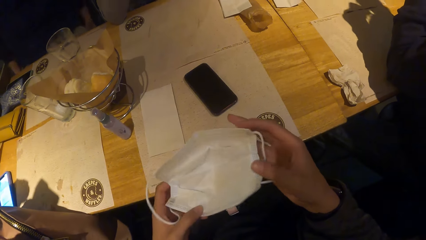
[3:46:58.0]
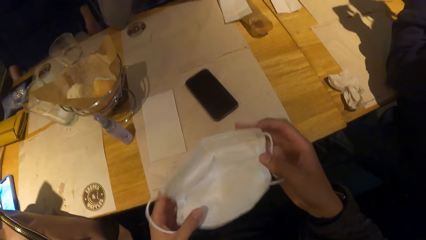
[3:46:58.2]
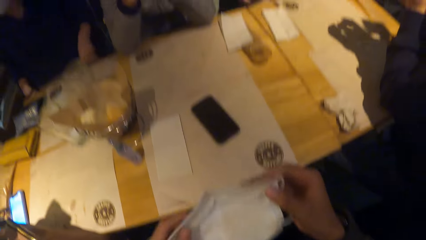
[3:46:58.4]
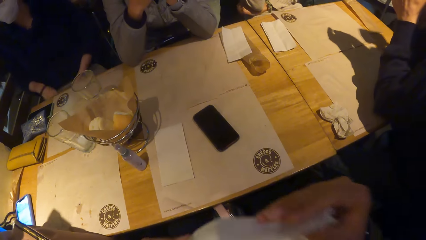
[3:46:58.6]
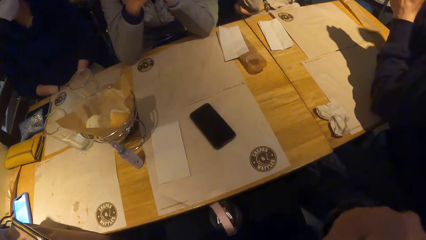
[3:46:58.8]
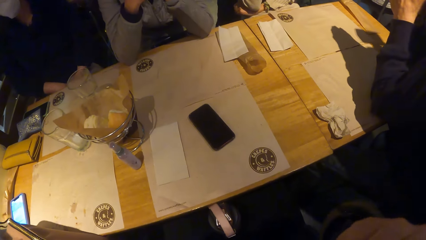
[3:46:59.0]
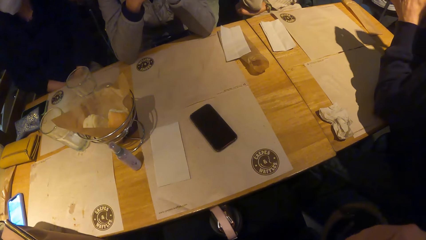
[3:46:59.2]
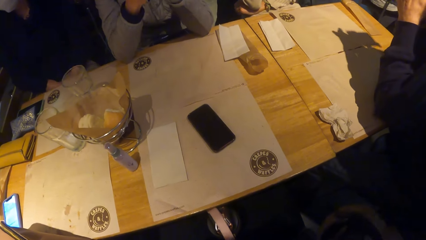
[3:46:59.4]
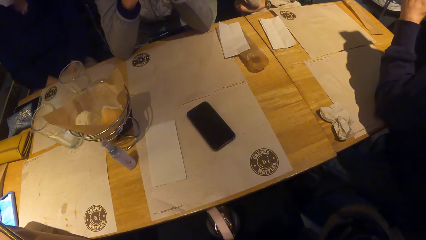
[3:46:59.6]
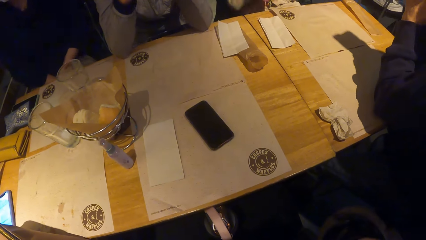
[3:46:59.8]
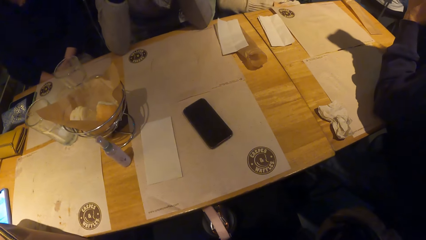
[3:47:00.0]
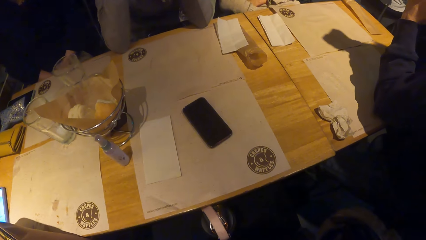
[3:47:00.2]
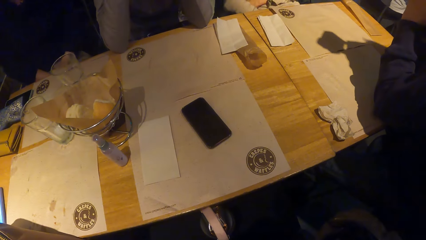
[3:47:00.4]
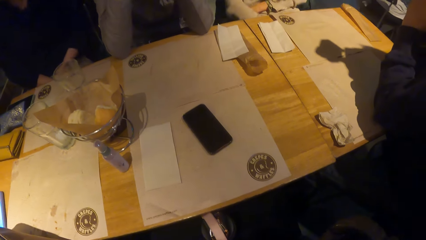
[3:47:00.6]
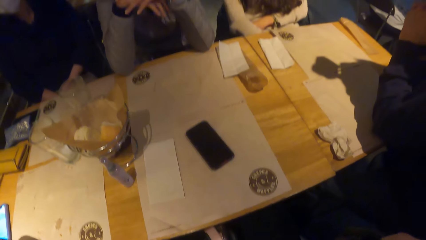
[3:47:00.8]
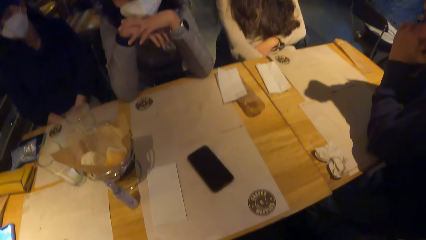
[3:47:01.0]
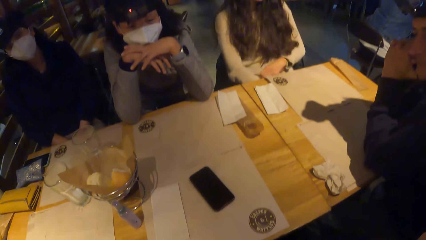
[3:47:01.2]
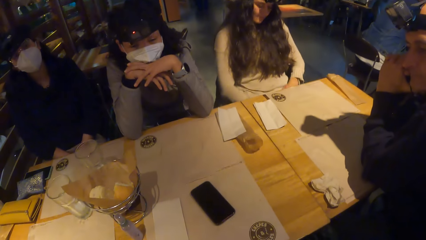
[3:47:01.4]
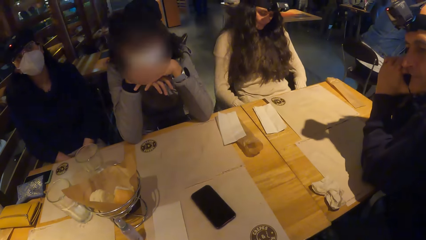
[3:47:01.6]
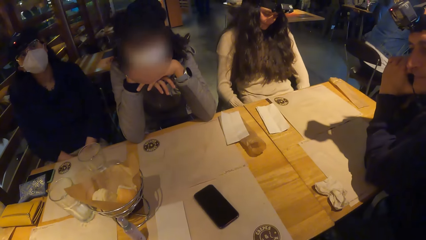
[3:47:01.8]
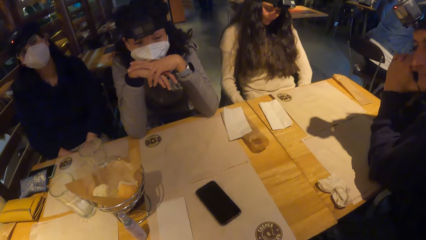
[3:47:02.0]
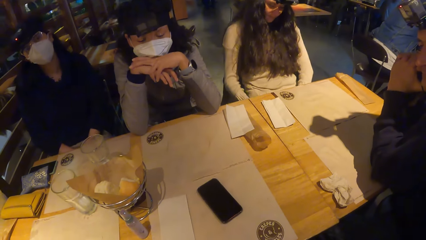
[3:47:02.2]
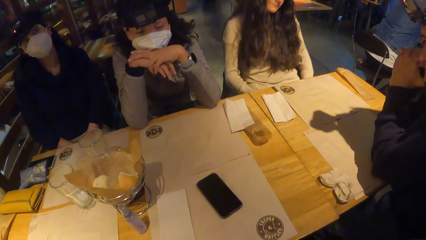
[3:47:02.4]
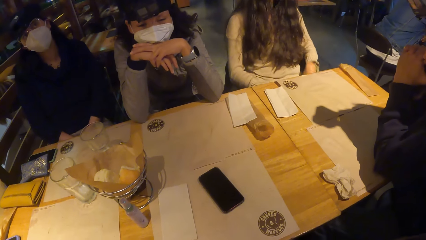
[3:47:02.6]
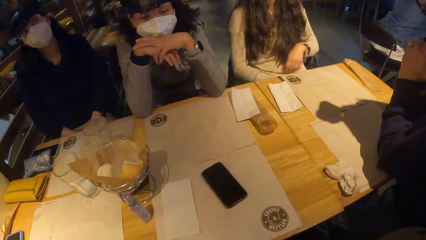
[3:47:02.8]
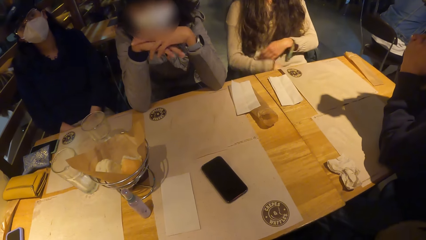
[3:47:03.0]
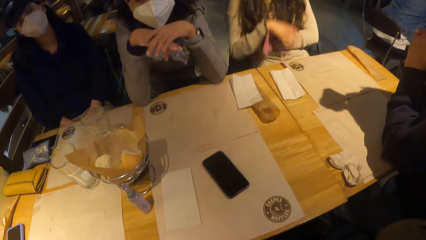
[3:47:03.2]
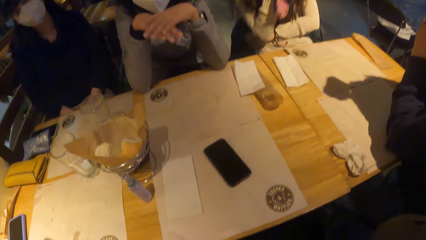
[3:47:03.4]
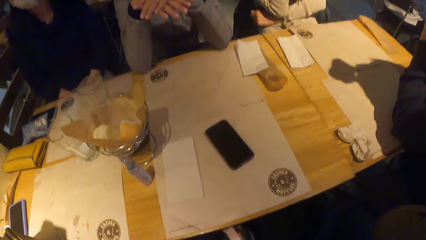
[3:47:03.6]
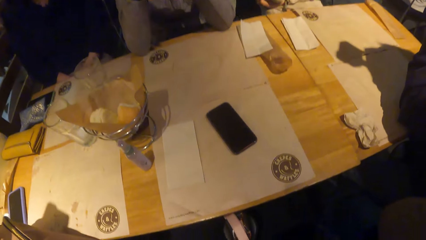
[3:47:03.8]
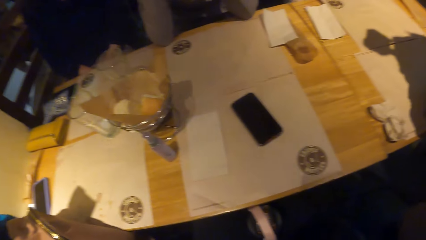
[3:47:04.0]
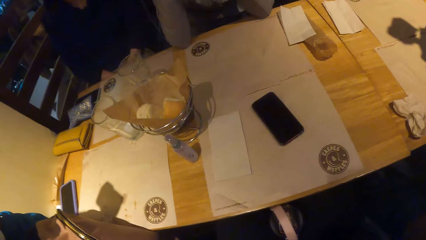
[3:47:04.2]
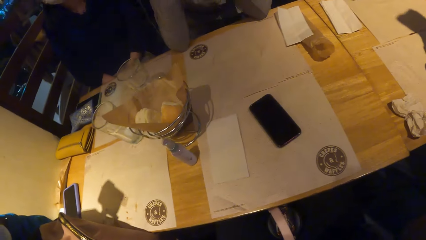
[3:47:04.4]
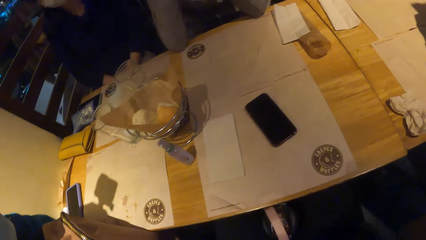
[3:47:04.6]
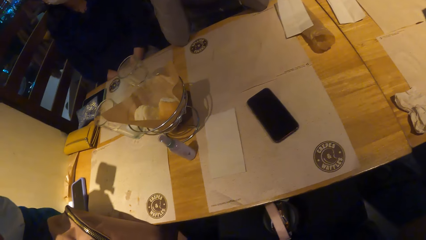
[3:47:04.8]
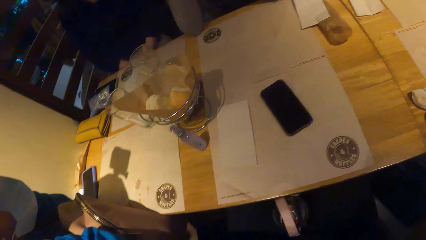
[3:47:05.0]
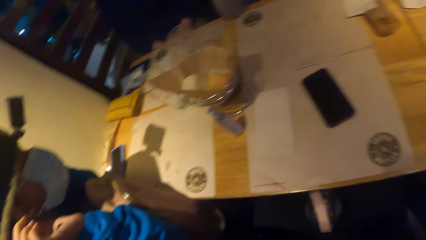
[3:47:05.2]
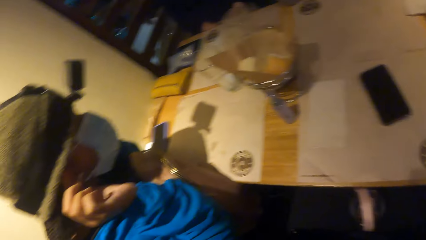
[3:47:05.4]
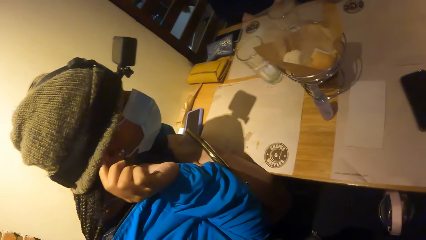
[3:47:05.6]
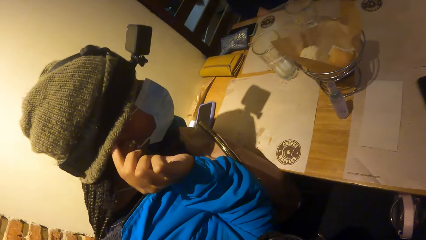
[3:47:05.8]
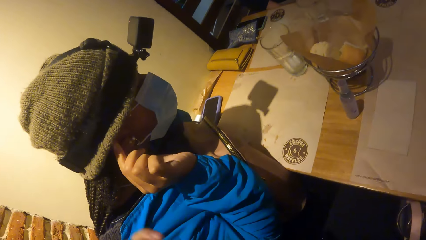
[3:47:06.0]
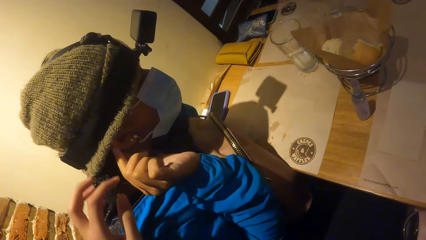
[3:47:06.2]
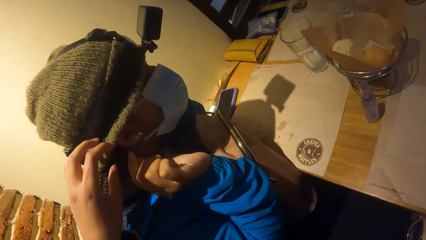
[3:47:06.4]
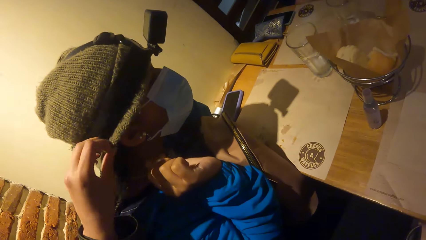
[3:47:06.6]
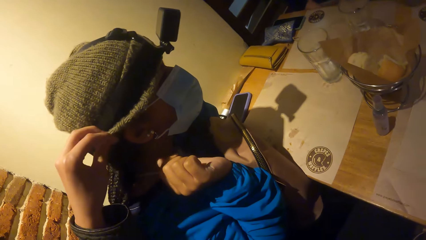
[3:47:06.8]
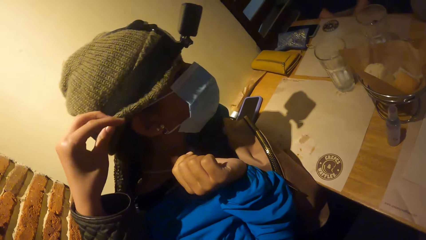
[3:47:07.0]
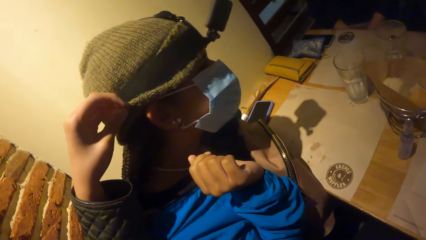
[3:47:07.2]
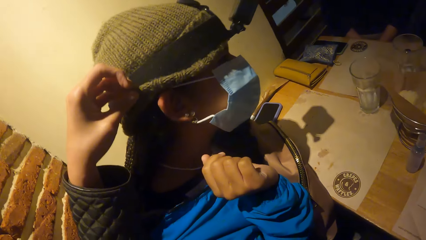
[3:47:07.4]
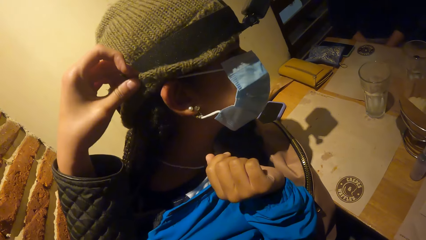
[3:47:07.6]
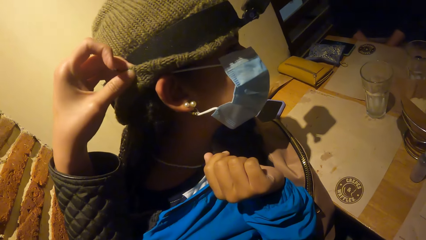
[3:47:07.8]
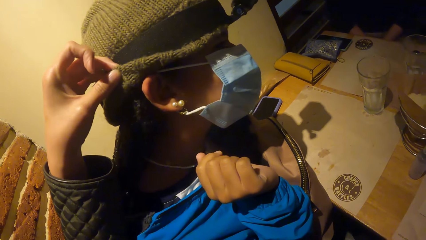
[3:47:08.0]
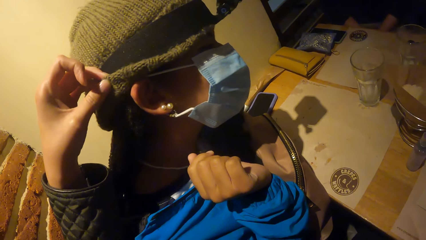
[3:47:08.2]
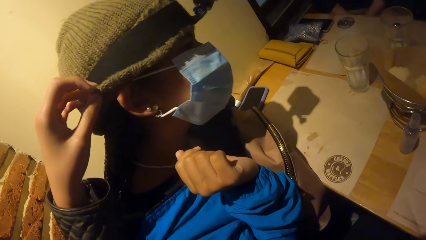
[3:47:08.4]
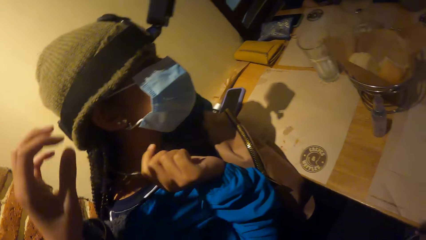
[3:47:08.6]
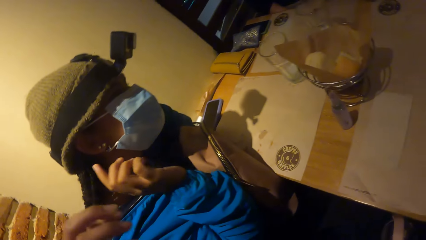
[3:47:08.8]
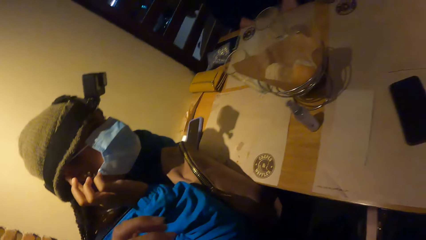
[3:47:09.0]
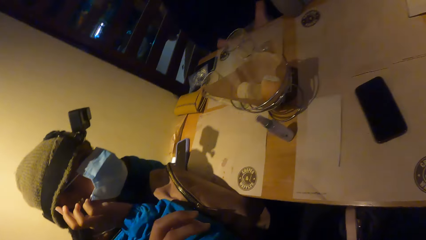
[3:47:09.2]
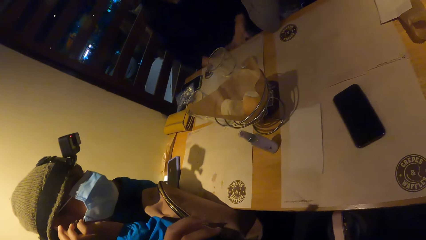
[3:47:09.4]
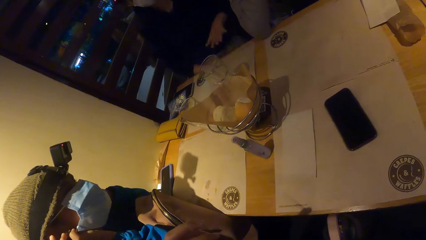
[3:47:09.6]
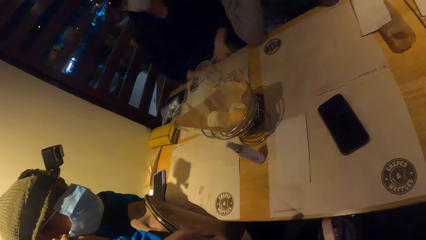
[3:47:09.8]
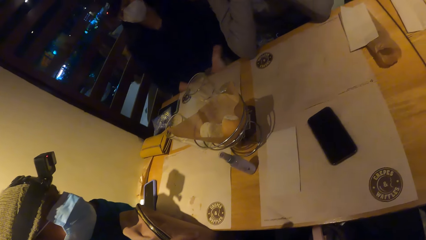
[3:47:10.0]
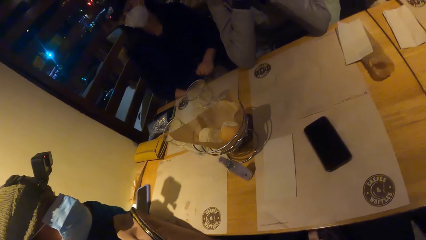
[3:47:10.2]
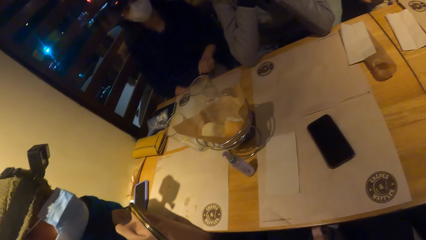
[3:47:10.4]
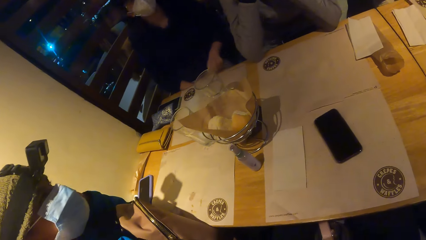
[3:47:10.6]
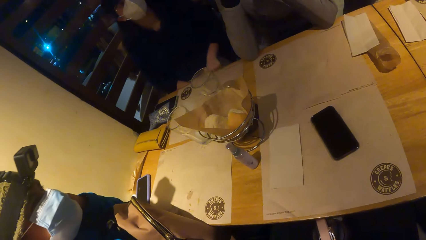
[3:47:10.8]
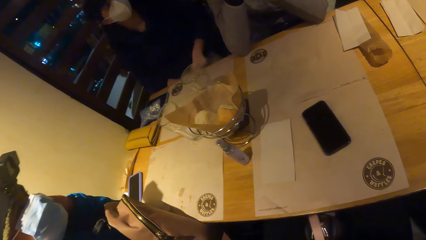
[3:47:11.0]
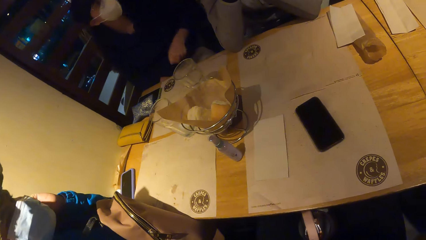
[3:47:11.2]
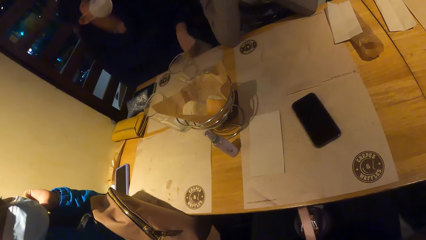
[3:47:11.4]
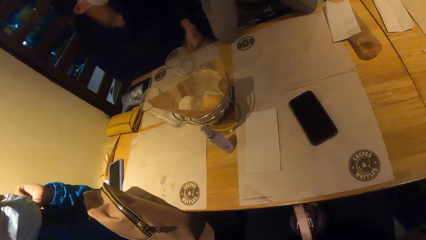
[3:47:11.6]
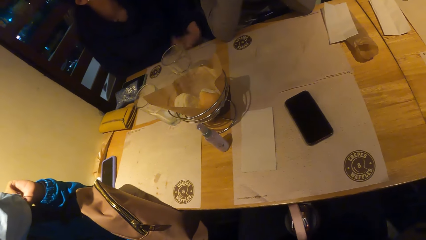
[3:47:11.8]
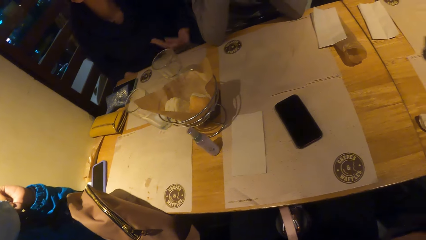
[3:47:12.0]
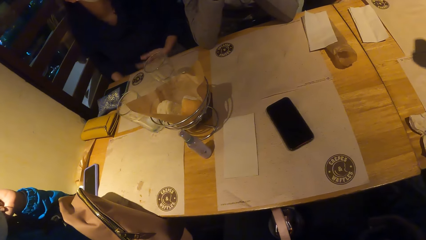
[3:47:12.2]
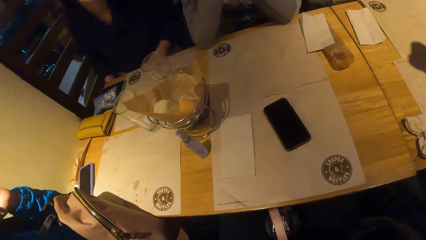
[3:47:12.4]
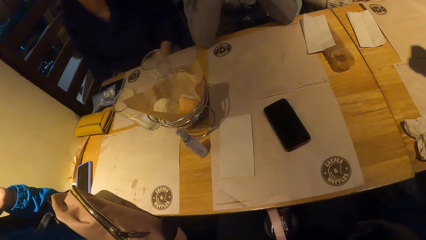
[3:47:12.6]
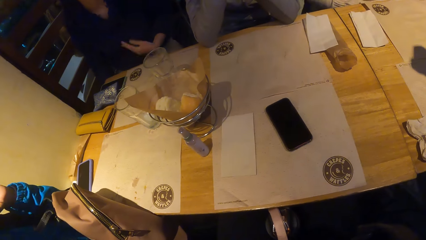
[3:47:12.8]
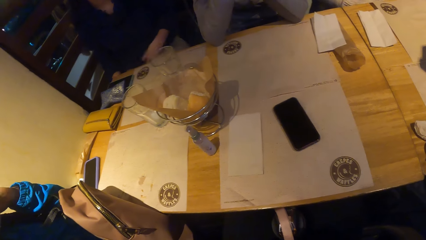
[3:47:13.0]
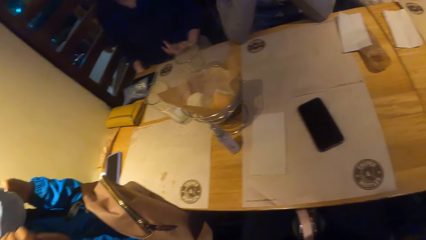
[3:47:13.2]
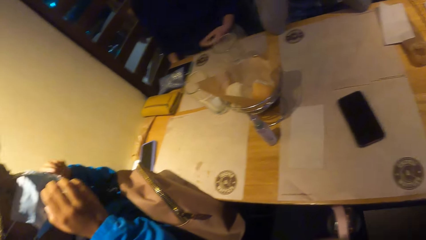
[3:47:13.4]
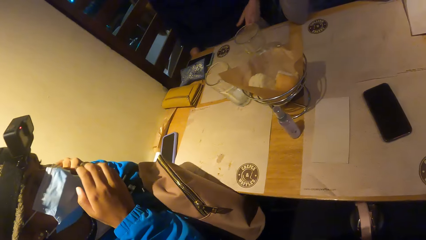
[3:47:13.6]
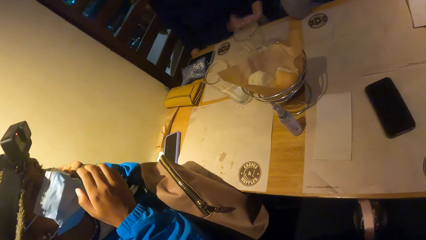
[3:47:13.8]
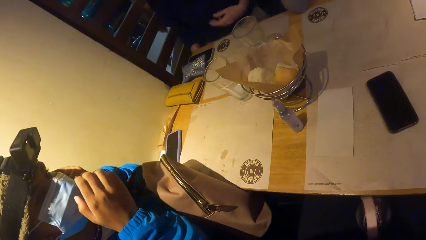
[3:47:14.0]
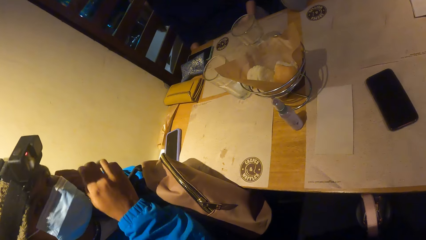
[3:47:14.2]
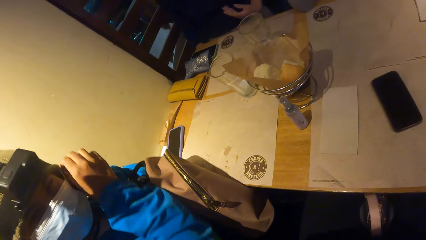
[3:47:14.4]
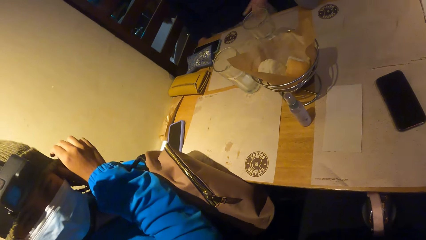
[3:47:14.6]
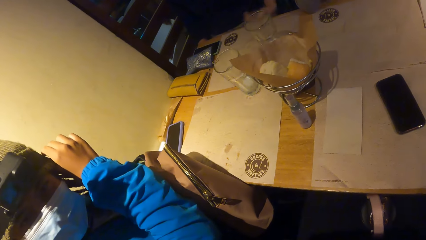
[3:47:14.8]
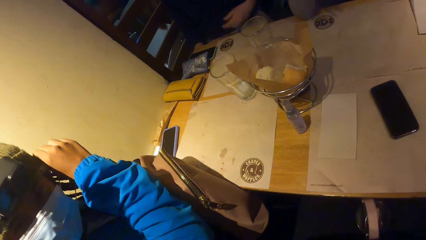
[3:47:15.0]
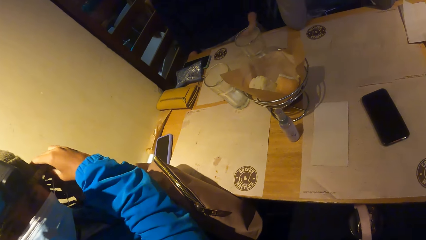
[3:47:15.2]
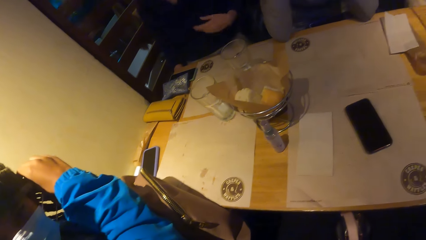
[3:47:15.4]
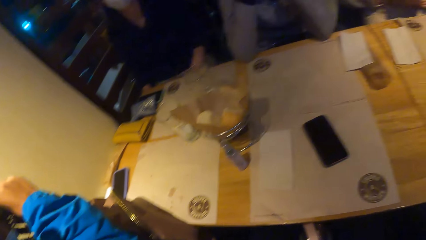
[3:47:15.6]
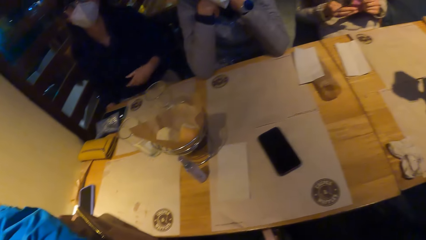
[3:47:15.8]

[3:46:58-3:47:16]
The camera wearer lifts the nose mask towards her nose with both hands. She wears the mask. She turns around the room. She touches a head warmer on the head of a woman. She lifts the cap. The woman touches the head warmer on her head with both hands. The woman adjusts the mask.
